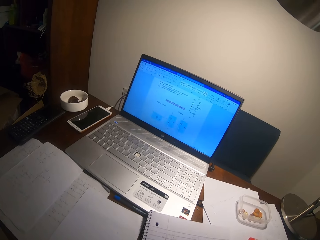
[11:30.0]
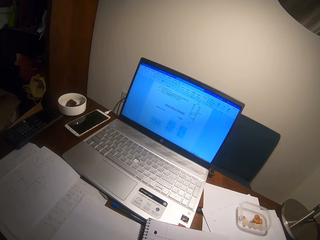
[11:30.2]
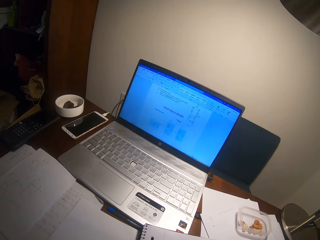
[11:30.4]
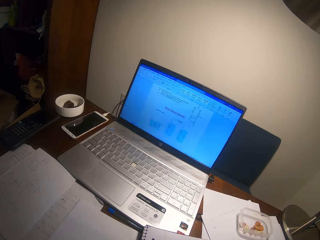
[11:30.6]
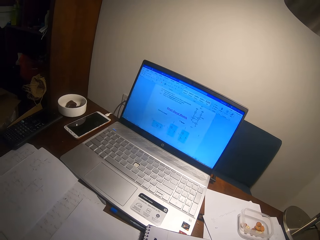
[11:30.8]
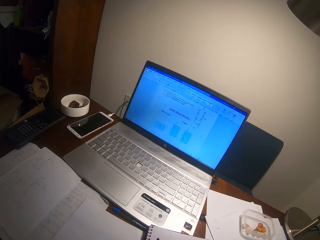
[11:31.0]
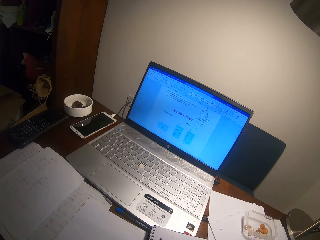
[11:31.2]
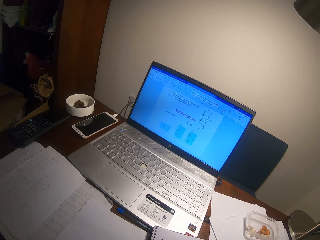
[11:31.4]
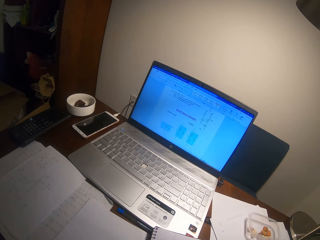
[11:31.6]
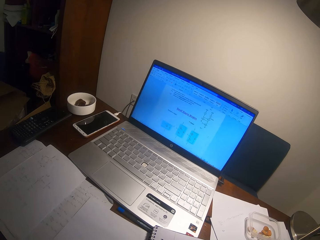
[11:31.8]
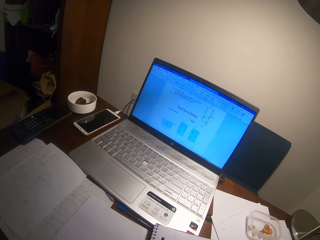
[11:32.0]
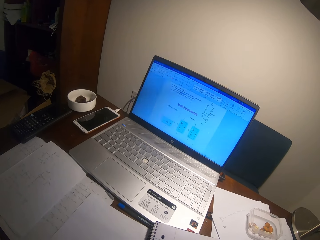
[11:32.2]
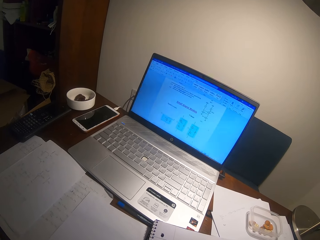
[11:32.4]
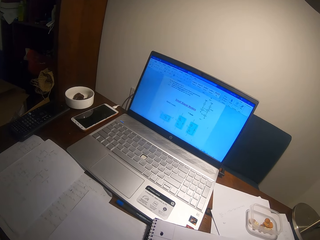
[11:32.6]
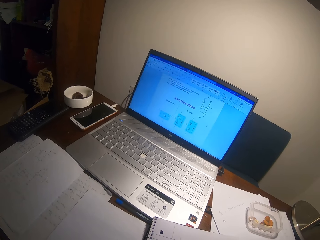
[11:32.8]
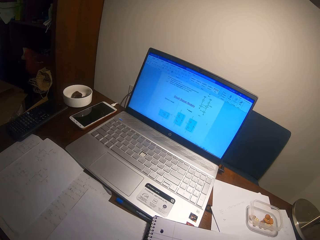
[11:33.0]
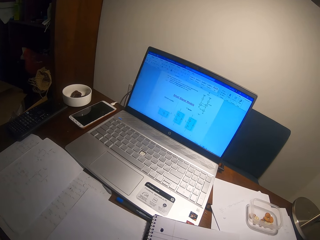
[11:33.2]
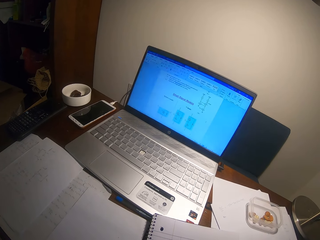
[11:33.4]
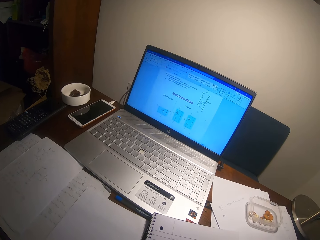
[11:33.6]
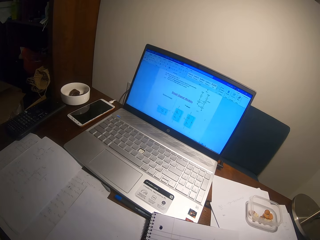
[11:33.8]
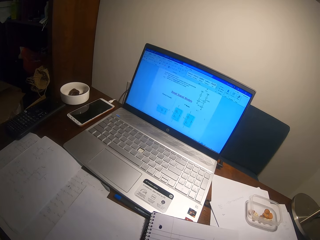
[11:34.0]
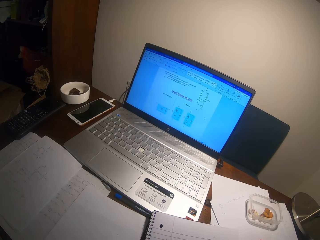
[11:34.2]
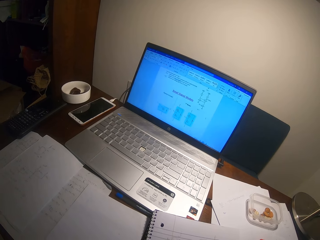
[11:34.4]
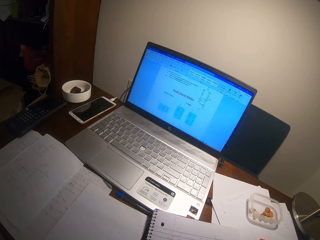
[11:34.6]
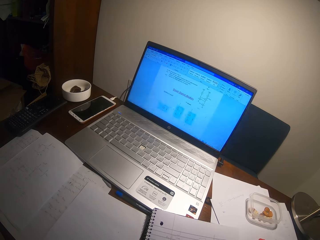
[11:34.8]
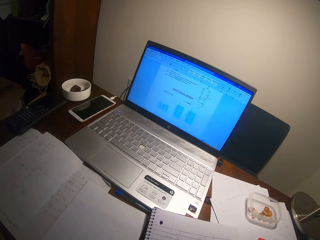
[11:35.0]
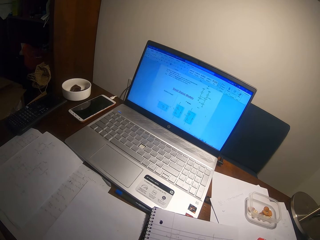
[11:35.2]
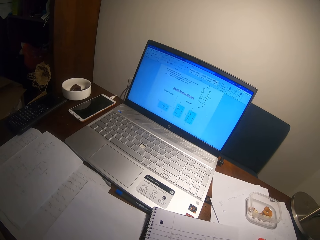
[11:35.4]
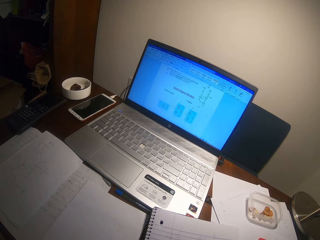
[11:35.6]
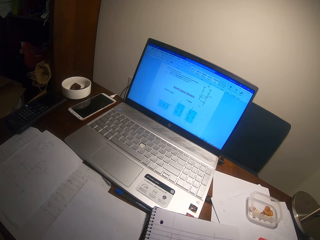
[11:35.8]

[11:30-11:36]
The camera wearer reads on the book.

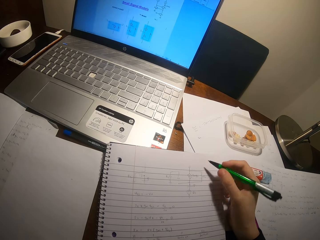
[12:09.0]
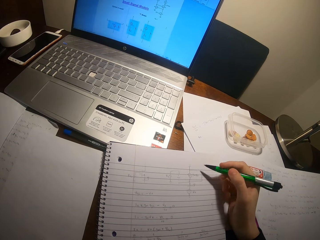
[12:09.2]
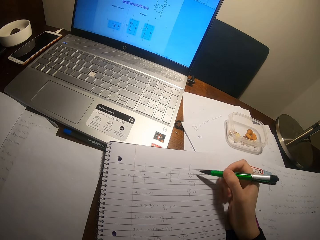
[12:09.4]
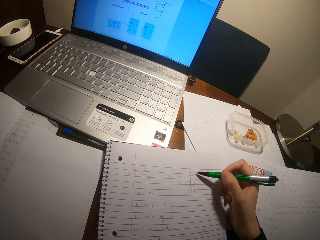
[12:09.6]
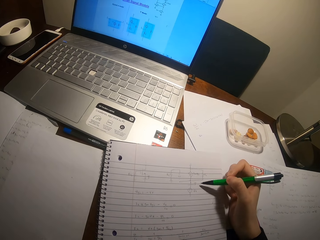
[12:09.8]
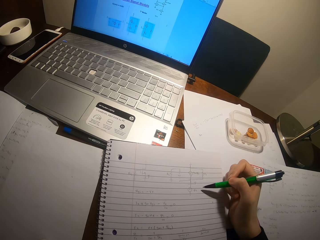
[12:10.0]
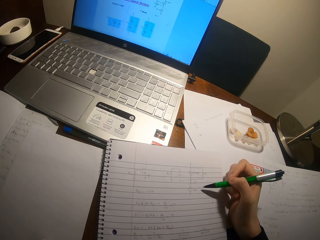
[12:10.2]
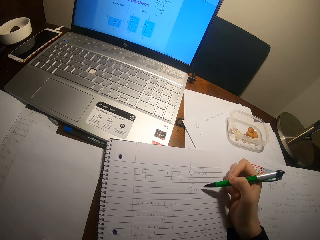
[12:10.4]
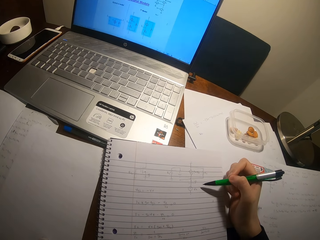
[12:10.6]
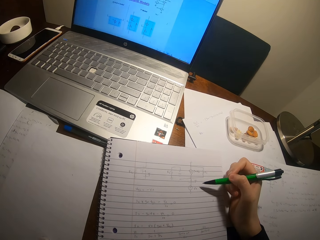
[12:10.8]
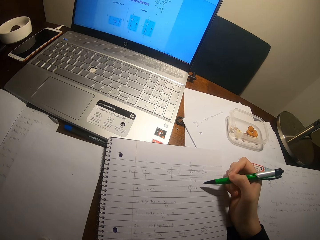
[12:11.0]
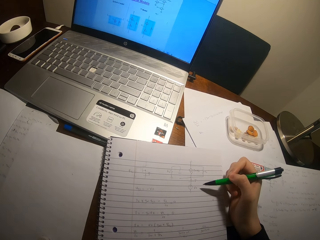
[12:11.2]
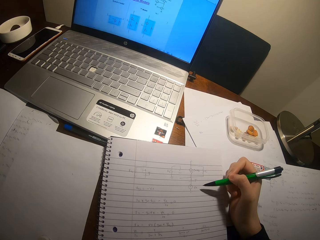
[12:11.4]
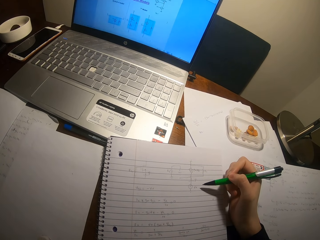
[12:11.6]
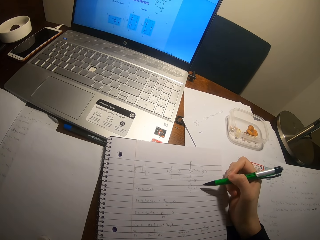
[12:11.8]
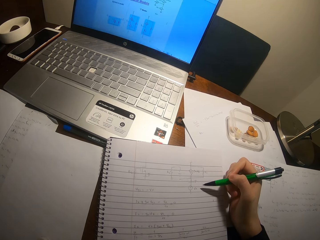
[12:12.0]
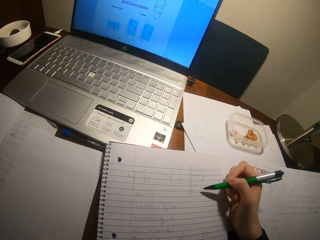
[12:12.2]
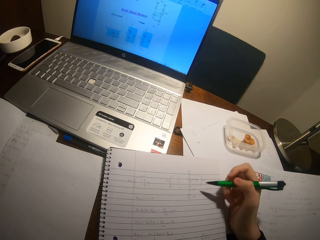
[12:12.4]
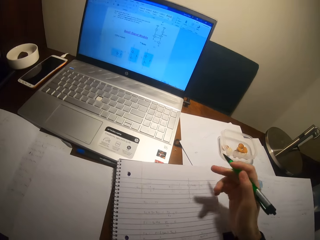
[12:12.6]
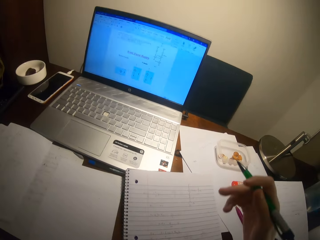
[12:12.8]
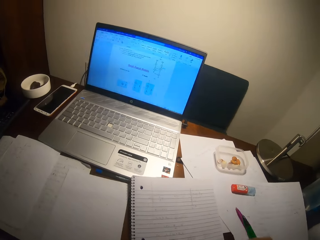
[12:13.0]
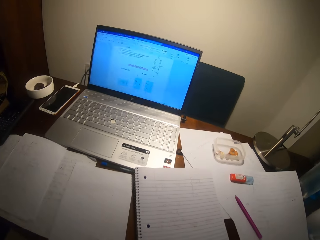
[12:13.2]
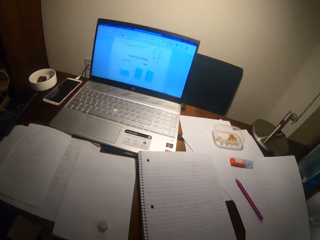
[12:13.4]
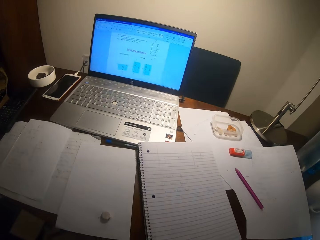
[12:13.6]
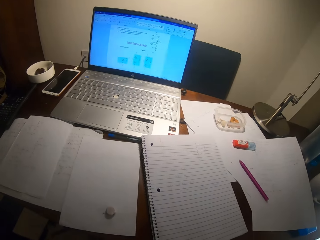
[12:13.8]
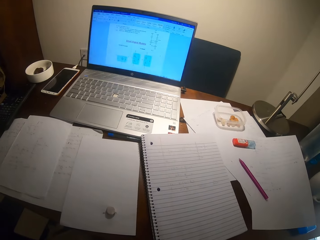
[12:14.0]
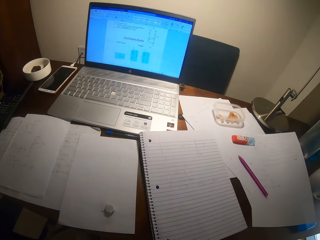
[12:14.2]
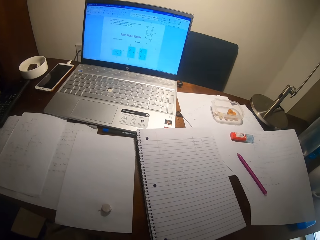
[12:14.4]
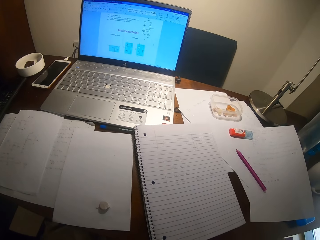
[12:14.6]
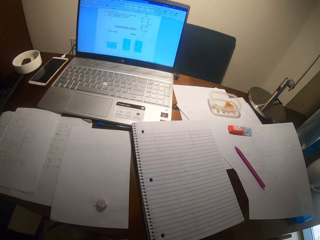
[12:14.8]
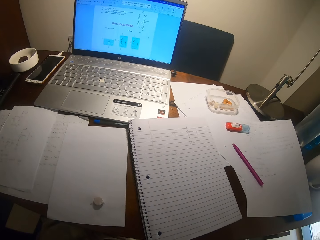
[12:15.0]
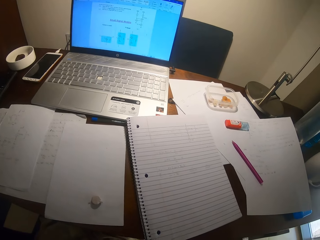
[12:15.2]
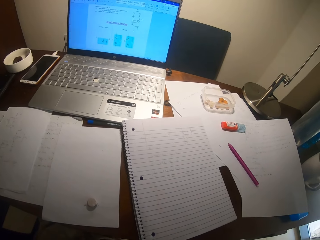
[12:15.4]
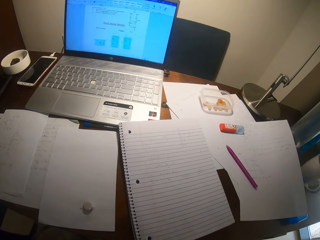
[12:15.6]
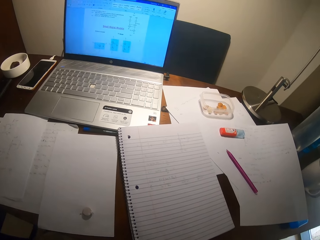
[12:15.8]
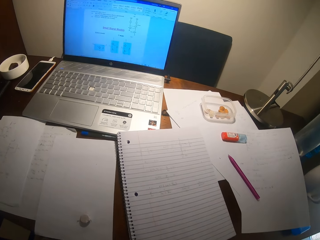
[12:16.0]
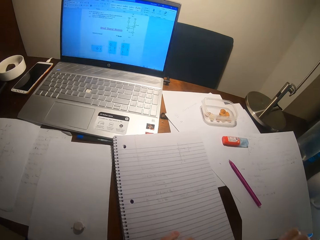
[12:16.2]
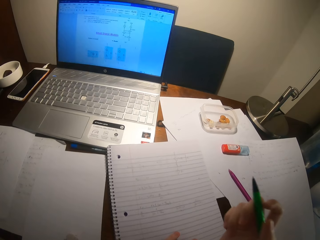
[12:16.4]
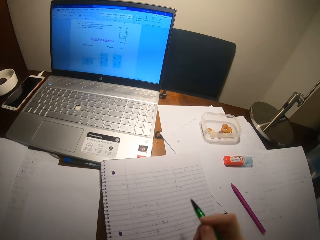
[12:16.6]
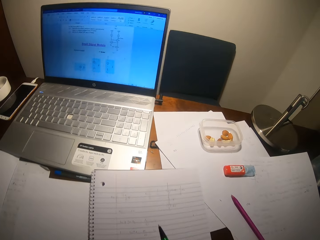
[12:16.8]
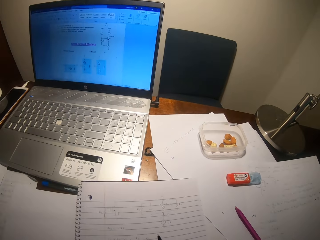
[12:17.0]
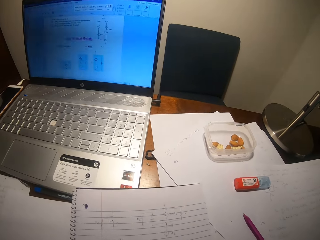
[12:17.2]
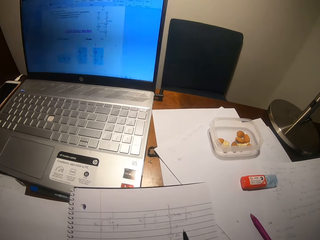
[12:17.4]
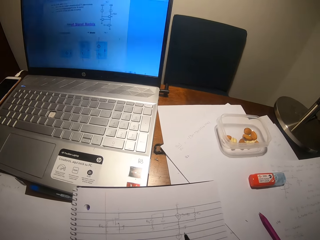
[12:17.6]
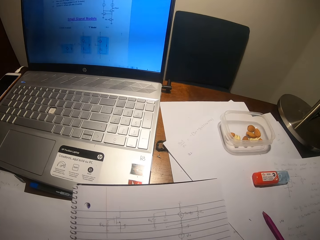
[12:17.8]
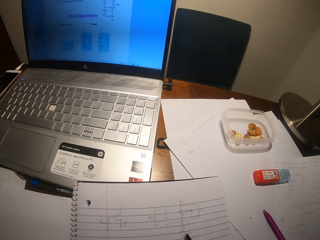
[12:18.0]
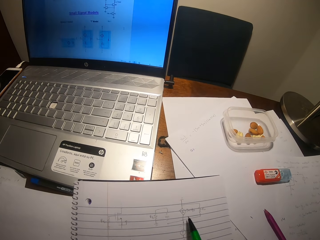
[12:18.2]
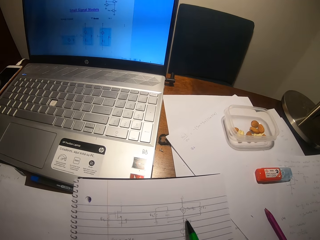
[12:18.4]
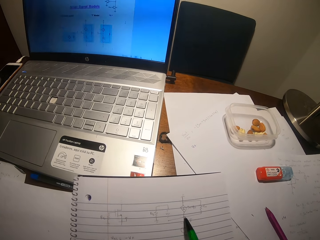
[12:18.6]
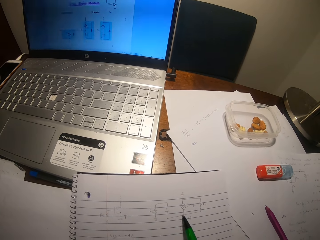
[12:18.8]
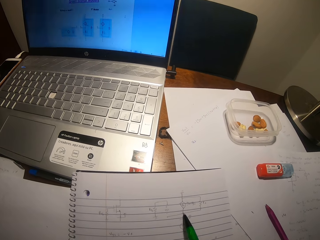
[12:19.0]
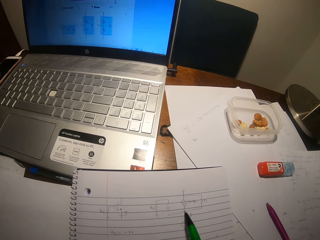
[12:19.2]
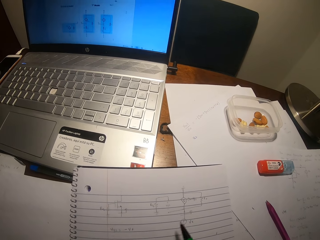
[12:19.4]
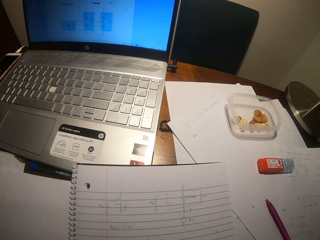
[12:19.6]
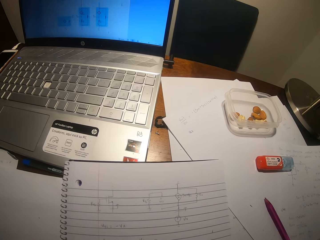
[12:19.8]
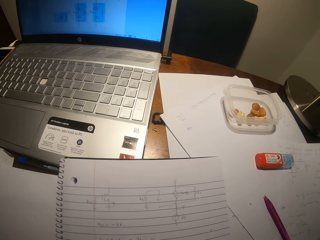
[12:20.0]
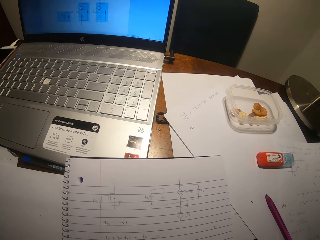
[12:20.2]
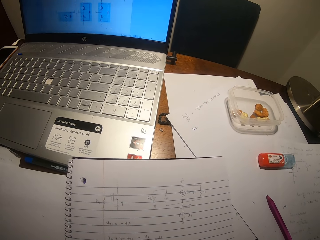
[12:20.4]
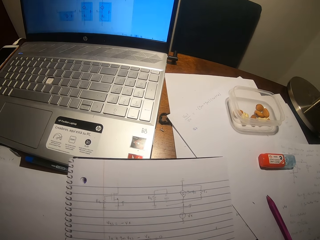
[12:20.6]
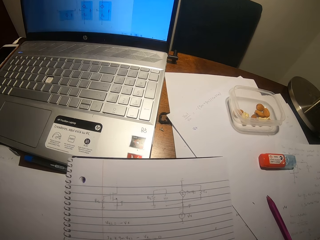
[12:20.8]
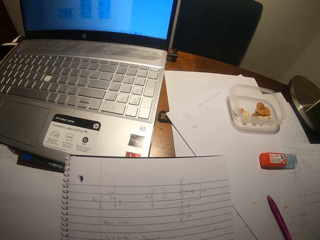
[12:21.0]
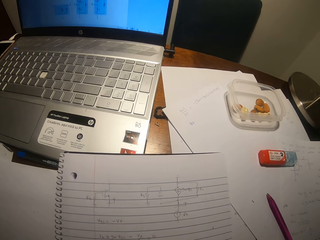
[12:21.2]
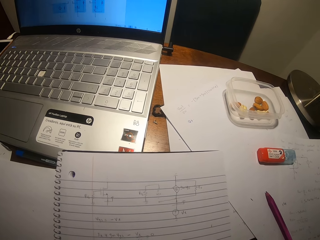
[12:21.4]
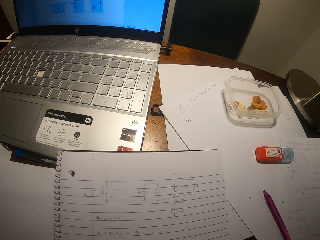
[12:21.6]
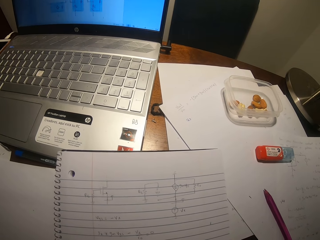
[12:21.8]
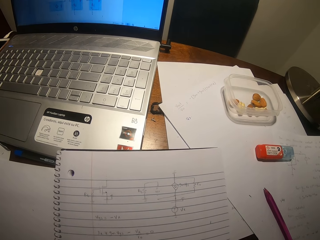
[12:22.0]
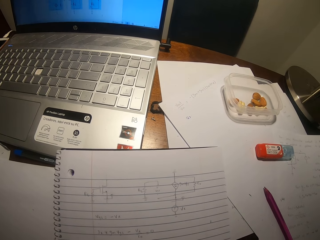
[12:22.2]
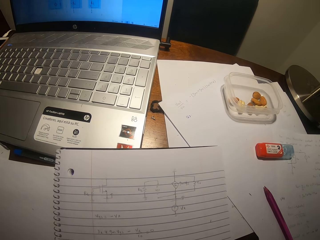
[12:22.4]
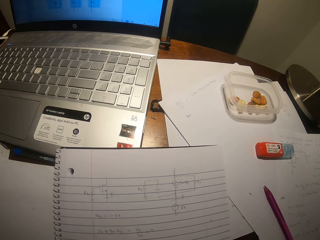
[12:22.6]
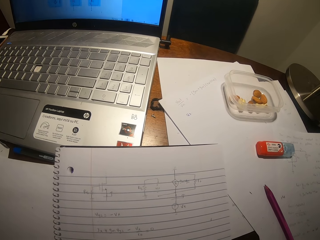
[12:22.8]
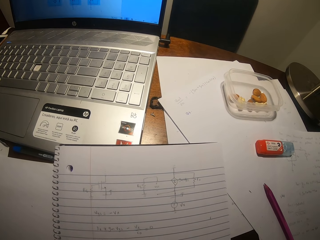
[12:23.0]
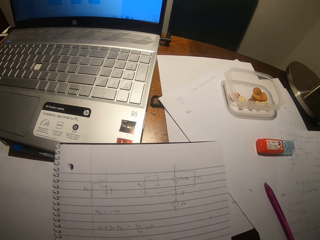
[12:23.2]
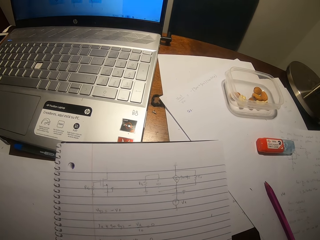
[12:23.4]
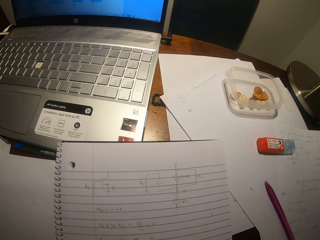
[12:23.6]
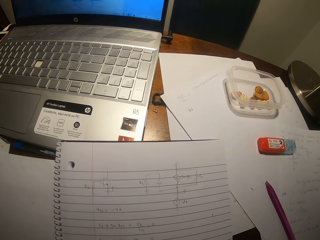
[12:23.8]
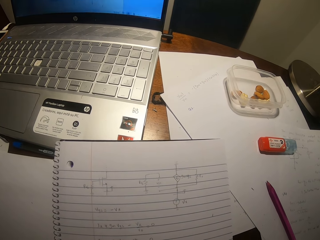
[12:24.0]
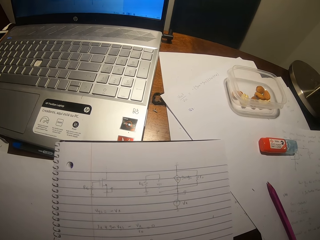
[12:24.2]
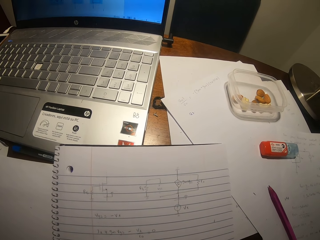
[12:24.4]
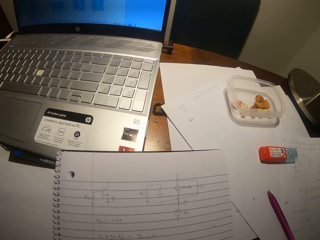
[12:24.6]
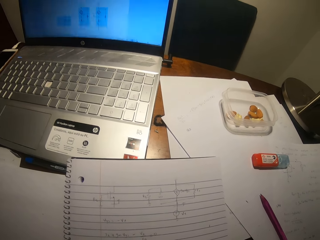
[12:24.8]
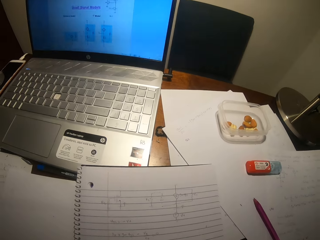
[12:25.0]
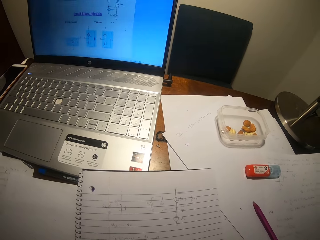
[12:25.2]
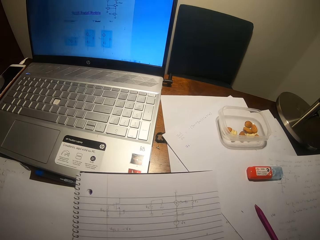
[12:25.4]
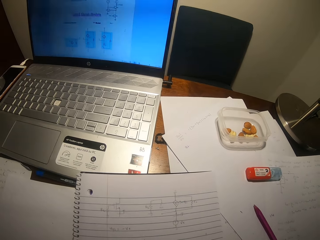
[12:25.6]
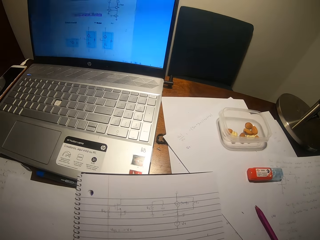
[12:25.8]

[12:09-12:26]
The camera wearer points at the writings with a pen. He lifts his hand off the book. He points at the writings with the pen. He looks at the laptop.
